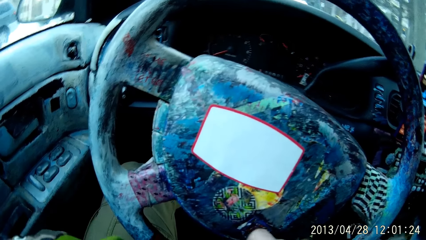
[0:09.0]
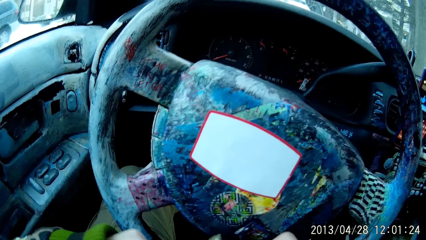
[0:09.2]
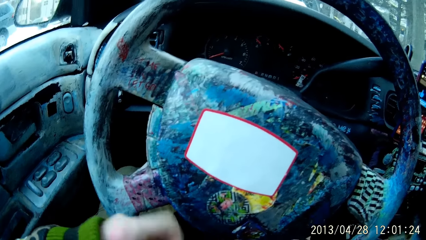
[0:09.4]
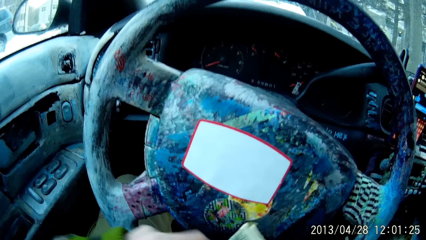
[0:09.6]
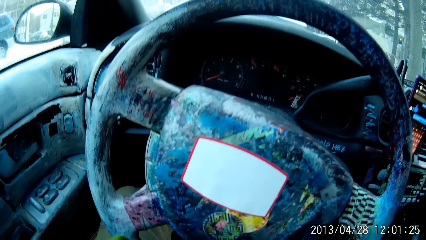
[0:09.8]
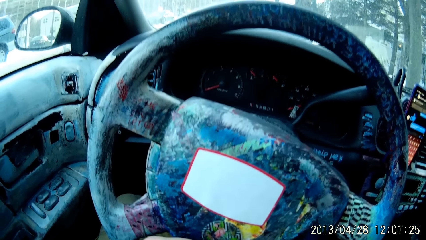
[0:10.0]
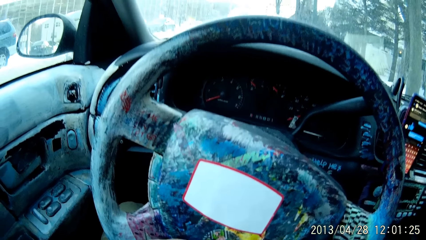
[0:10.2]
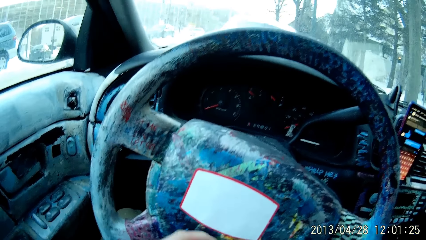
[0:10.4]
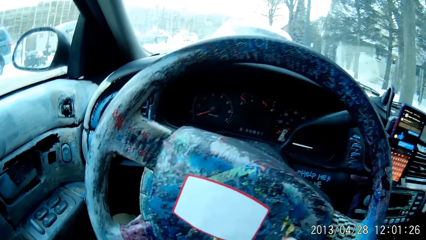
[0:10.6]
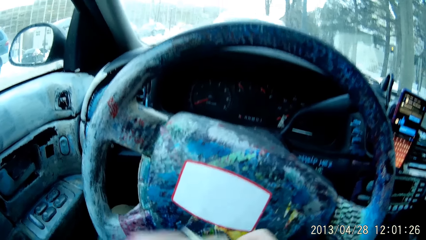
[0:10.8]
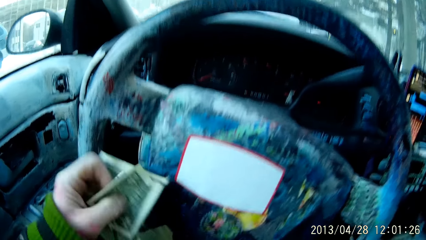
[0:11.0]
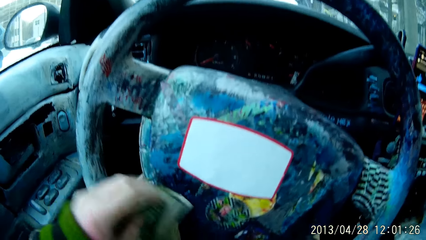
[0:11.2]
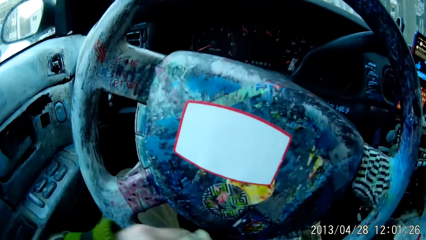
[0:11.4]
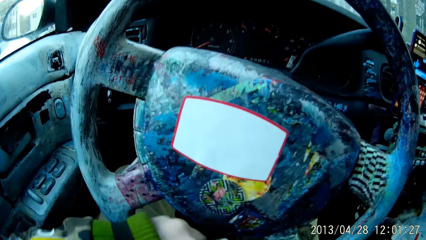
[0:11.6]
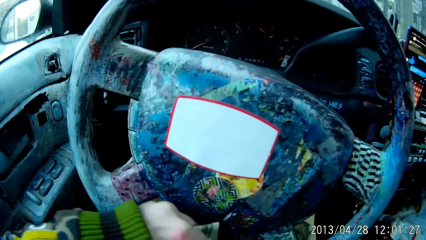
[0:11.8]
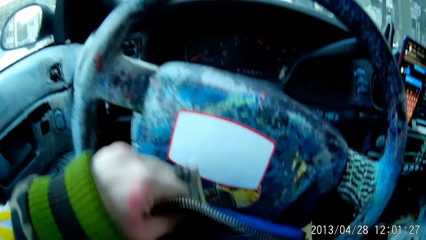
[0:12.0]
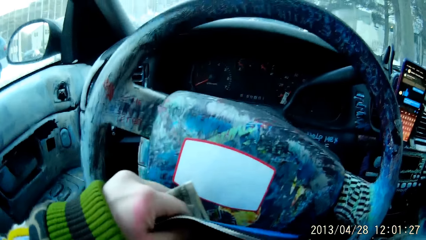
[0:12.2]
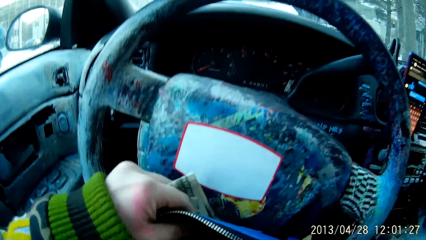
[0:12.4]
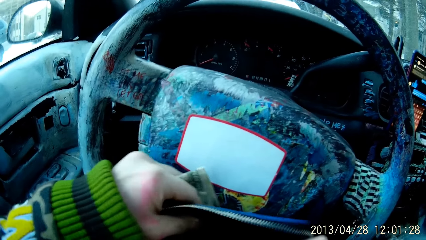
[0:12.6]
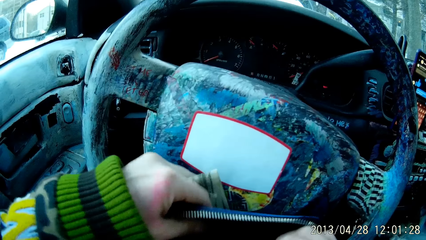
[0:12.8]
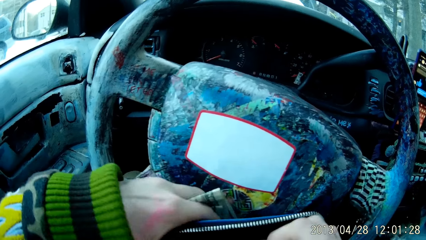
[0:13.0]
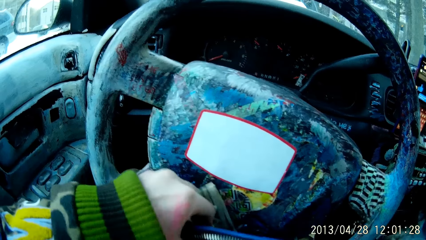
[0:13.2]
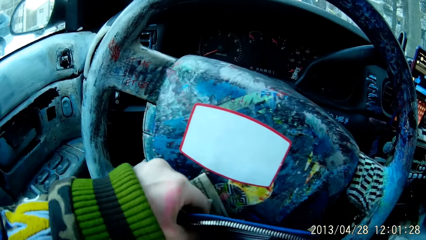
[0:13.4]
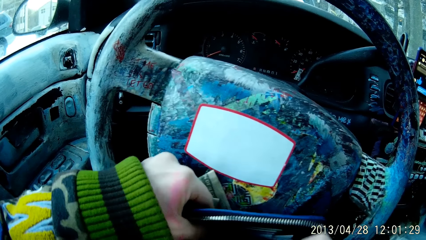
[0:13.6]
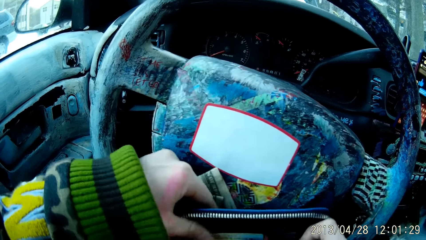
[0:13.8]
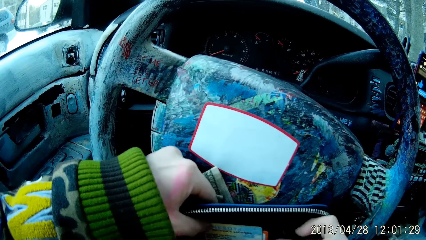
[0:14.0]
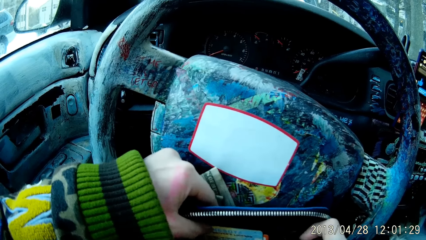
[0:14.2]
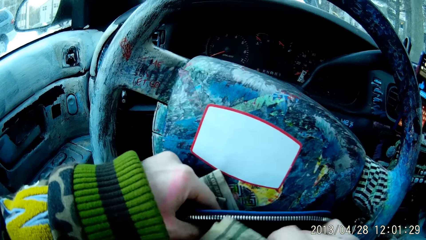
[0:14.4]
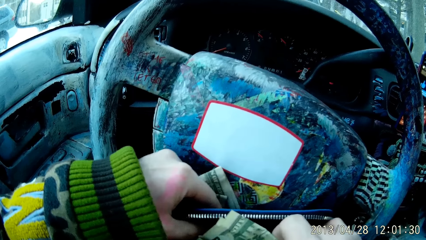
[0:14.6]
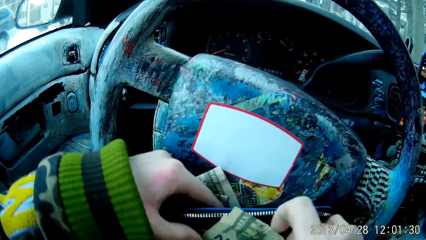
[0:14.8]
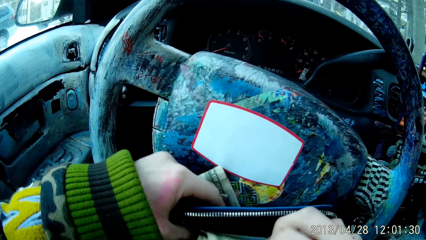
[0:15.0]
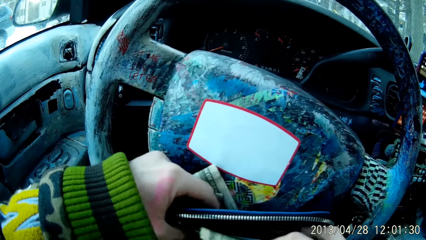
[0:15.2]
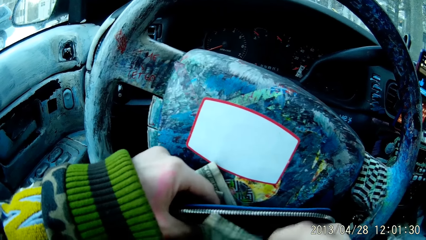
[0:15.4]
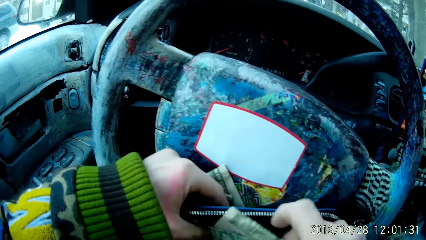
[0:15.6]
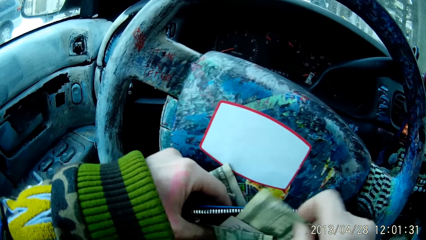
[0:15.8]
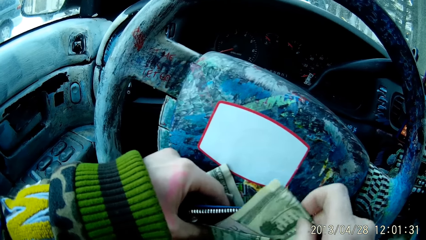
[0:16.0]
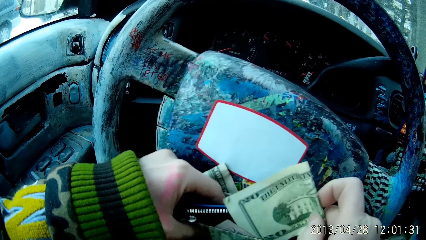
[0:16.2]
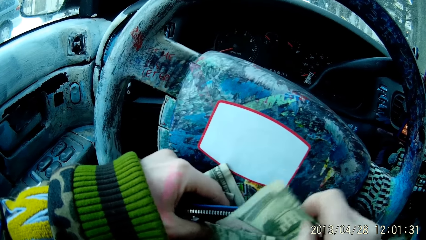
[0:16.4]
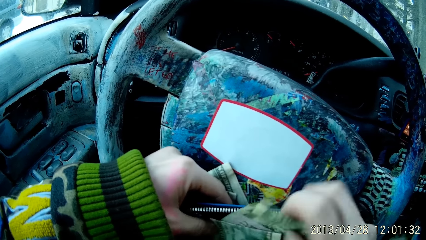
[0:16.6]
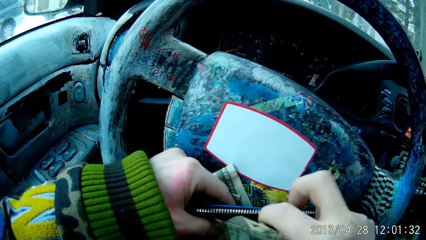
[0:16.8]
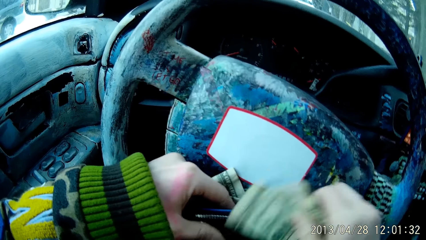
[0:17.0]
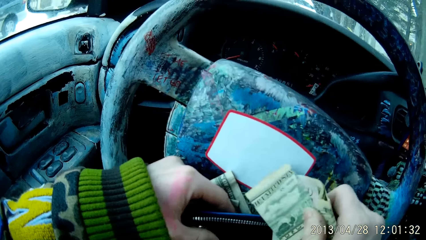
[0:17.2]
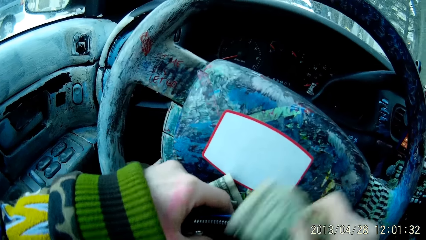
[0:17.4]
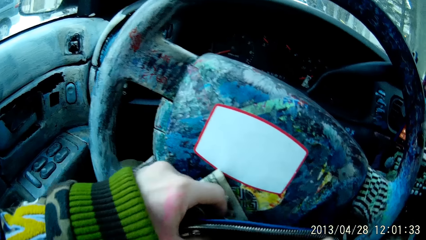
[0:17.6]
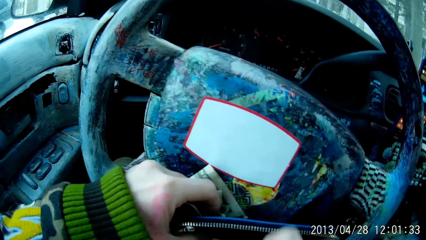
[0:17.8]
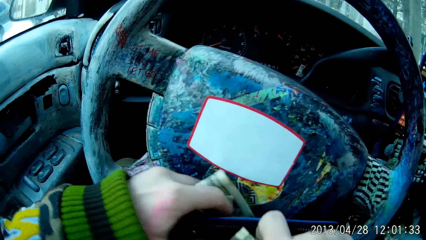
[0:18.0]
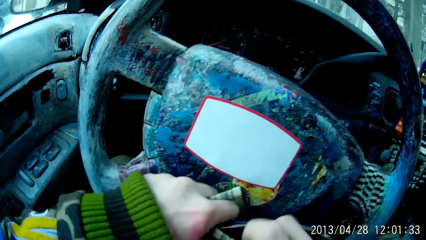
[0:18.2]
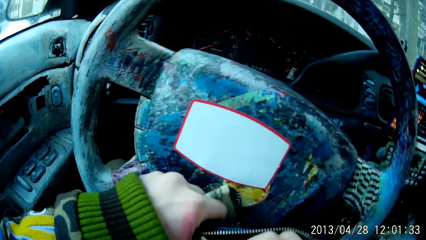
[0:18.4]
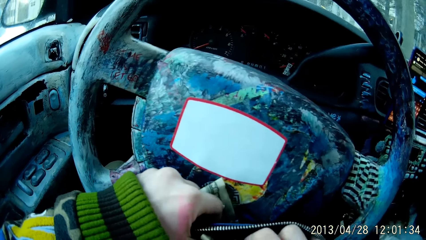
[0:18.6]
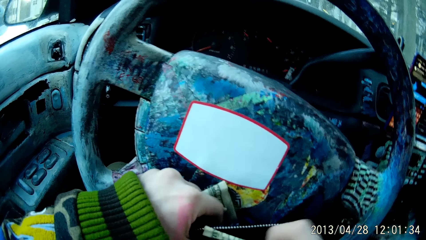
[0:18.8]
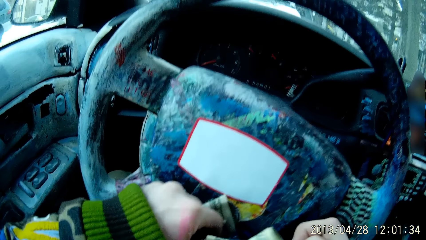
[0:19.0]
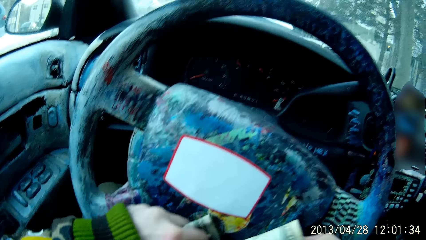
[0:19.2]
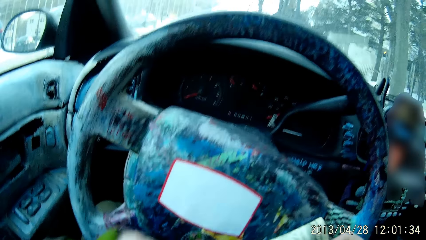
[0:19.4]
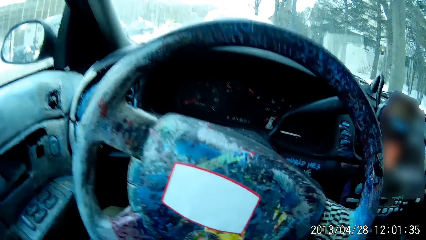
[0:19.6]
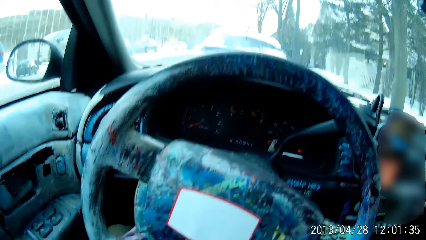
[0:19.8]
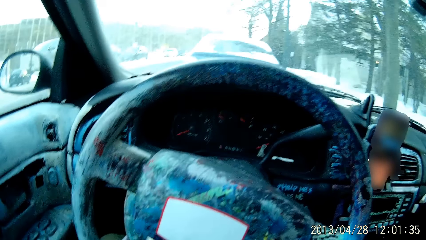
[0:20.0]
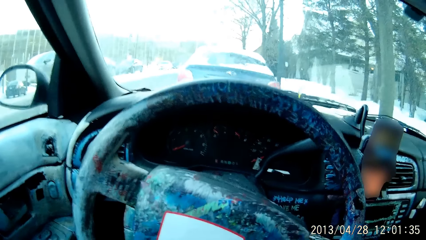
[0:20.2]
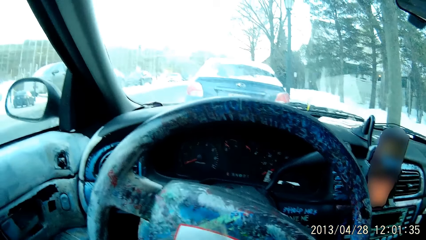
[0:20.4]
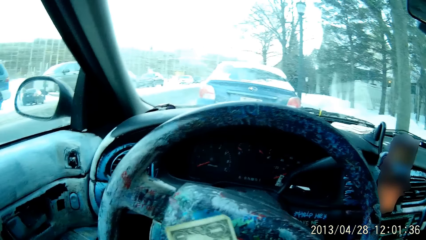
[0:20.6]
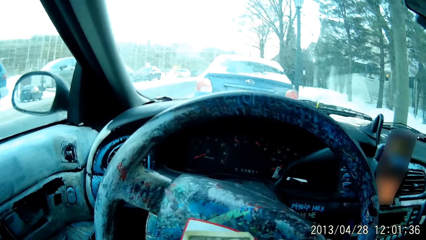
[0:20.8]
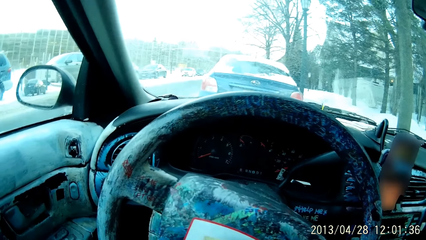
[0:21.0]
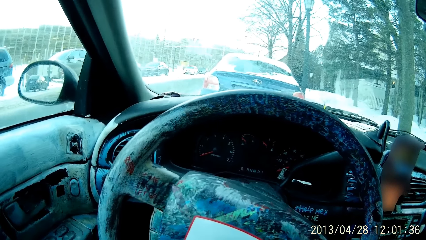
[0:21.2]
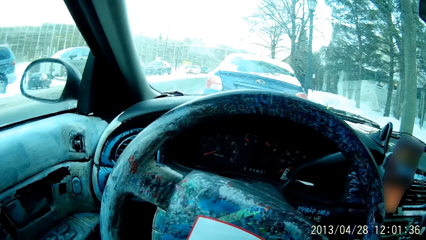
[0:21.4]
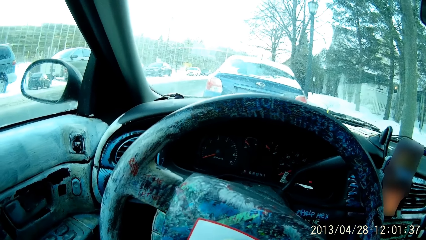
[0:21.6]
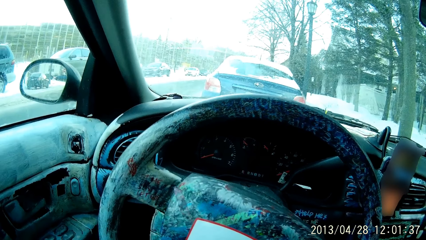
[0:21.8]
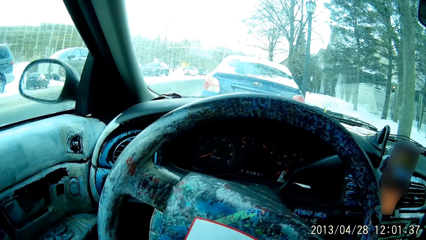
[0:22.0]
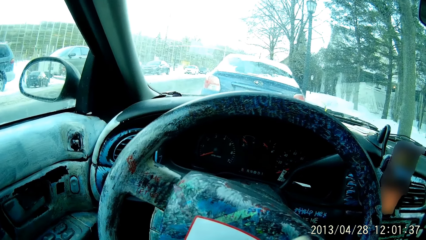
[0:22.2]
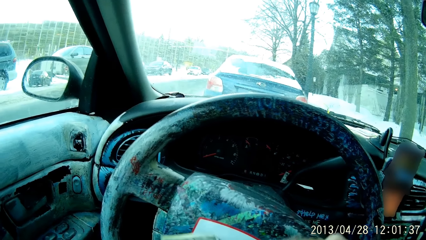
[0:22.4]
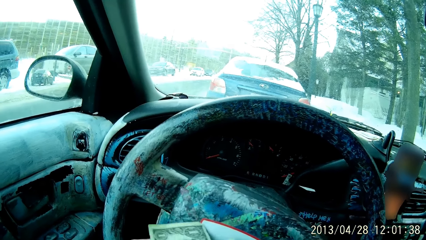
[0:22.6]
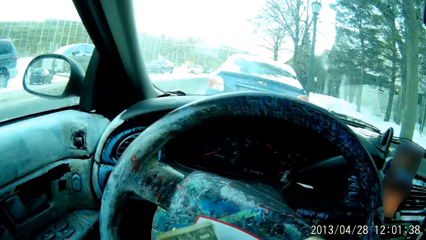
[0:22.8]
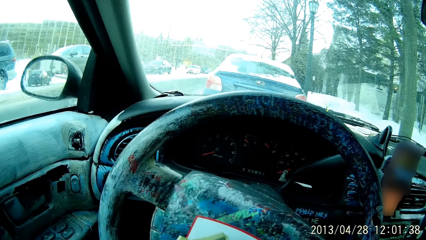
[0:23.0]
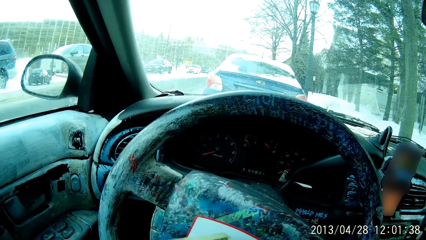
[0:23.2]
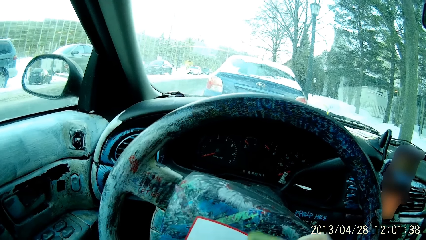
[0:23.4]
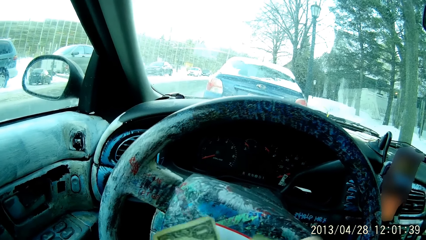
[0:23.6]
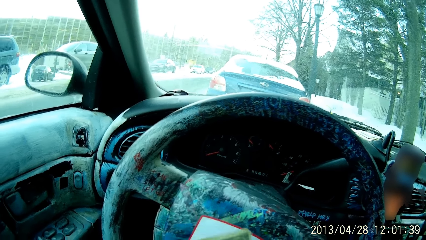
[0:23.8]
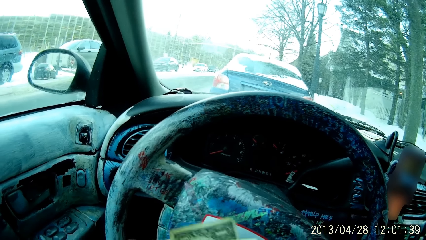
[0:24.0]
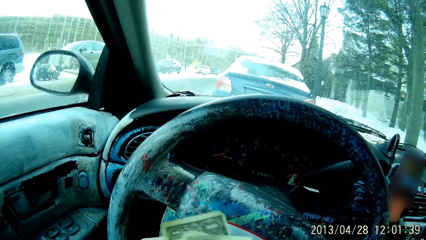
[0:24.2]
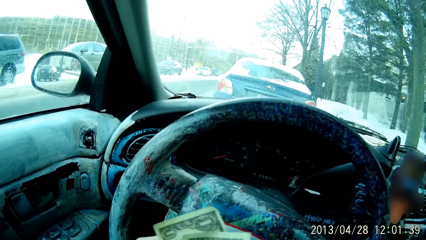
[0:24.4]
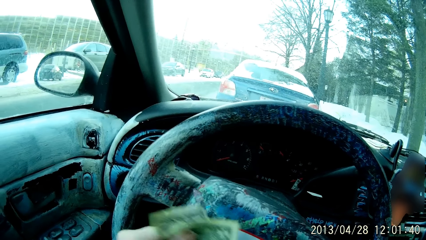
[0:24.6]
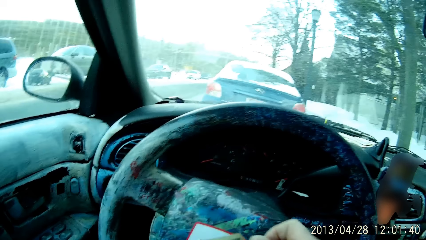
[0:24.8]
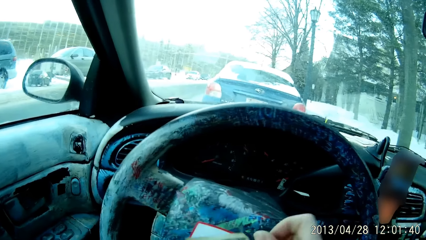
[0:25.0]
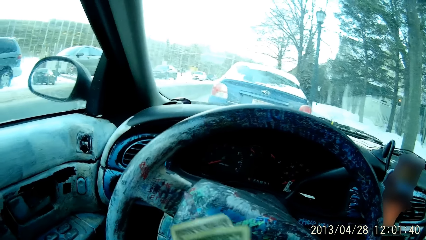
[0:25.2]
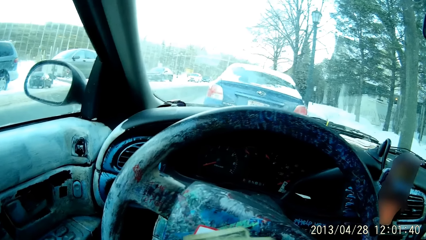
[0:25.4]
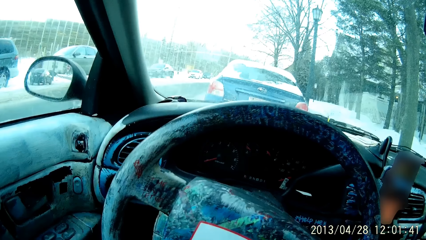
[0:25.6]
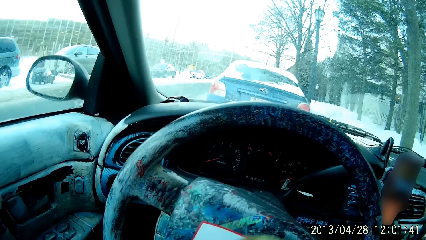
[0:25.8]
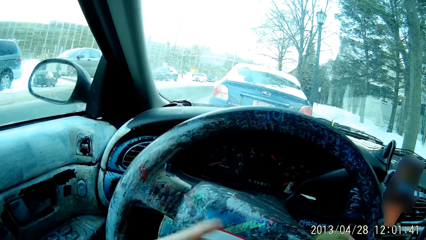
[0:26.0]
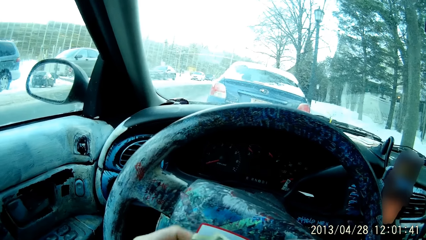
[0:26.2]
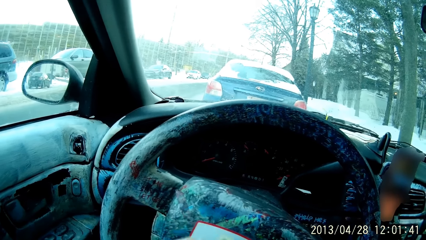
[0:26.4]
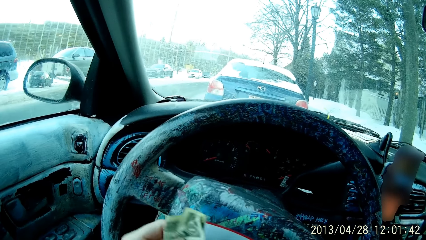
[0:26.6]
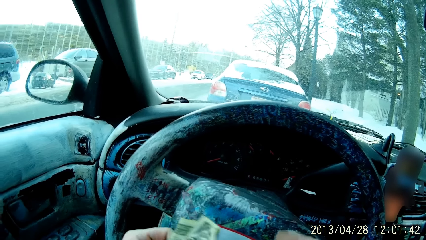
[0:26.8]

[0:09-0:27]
The camera wearer picks up cash notes with the left hand. They hold a purse with both hands. They count the cash notes in the purse. They hold the cash notes on both hands in the car.
